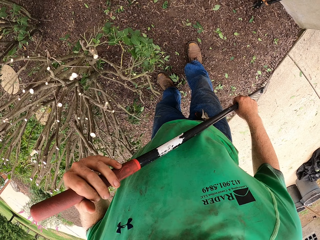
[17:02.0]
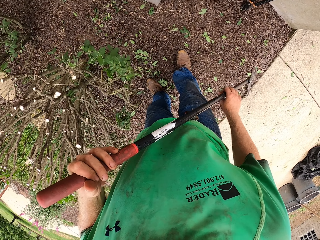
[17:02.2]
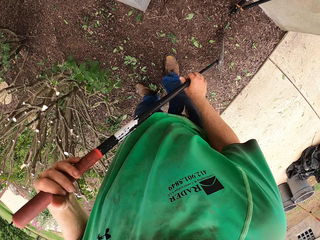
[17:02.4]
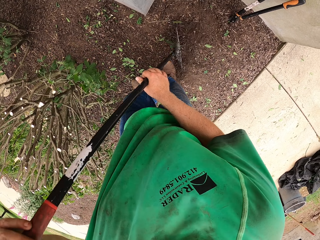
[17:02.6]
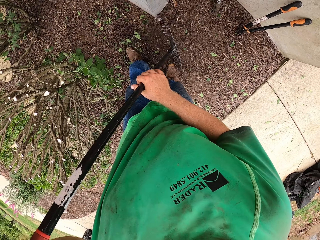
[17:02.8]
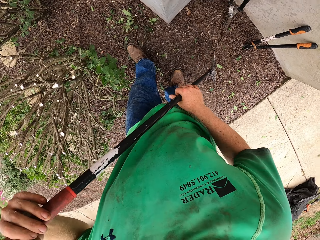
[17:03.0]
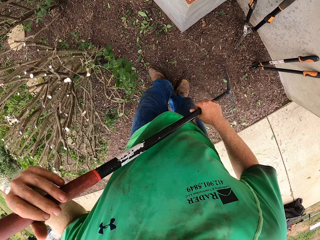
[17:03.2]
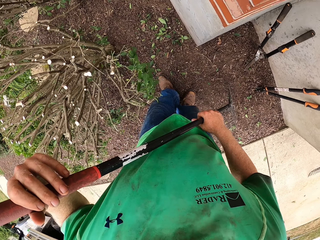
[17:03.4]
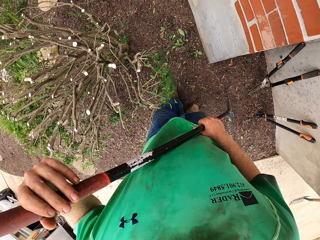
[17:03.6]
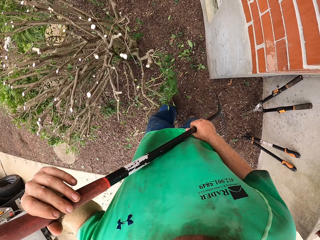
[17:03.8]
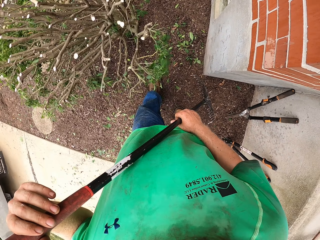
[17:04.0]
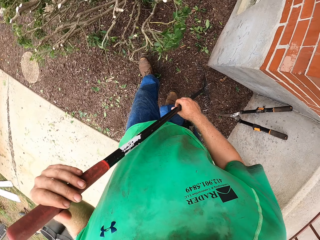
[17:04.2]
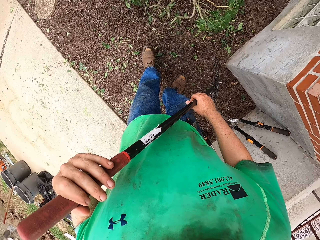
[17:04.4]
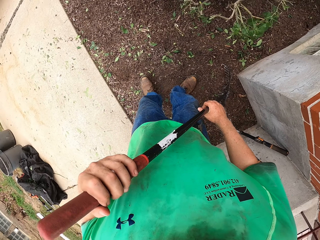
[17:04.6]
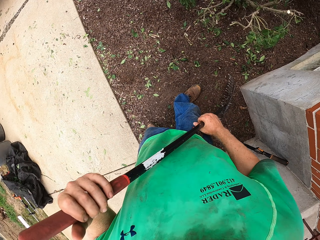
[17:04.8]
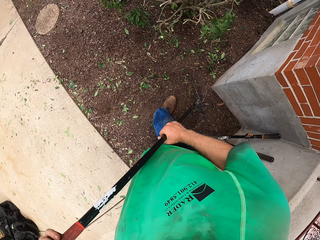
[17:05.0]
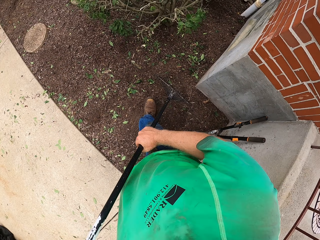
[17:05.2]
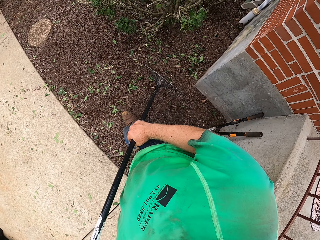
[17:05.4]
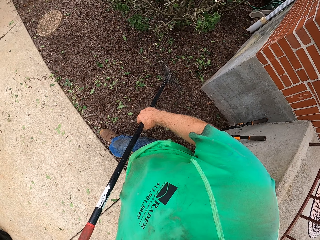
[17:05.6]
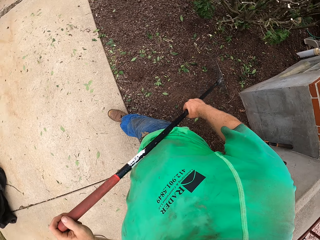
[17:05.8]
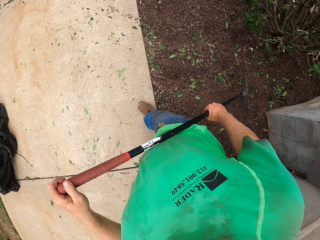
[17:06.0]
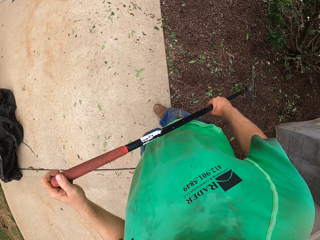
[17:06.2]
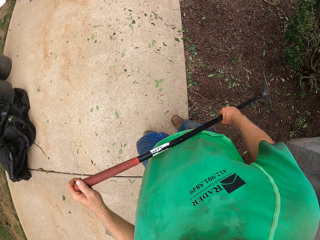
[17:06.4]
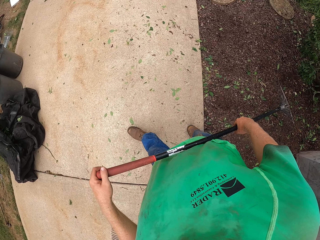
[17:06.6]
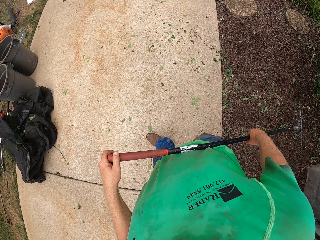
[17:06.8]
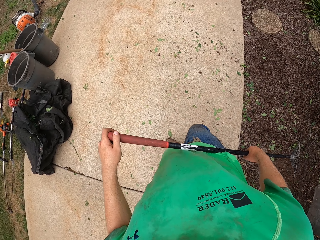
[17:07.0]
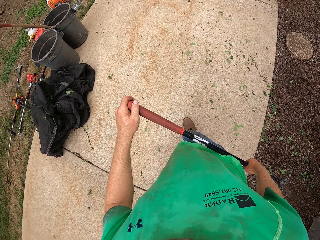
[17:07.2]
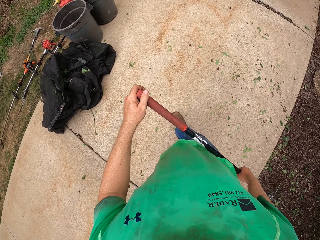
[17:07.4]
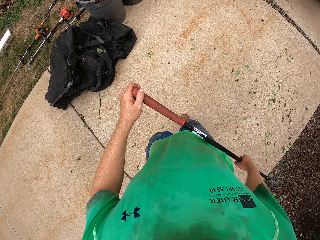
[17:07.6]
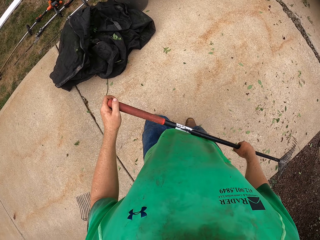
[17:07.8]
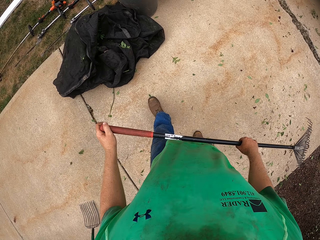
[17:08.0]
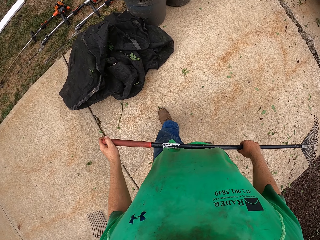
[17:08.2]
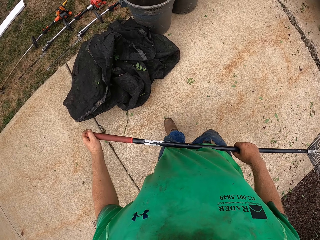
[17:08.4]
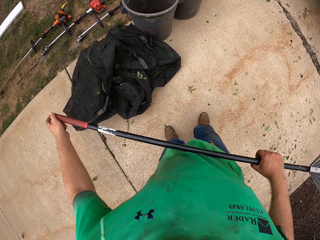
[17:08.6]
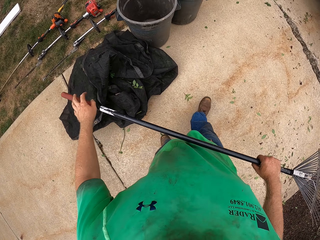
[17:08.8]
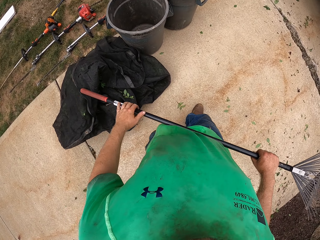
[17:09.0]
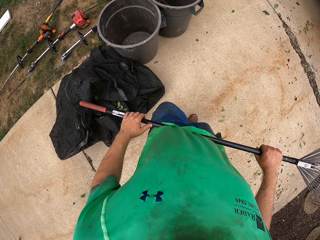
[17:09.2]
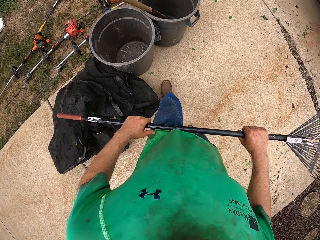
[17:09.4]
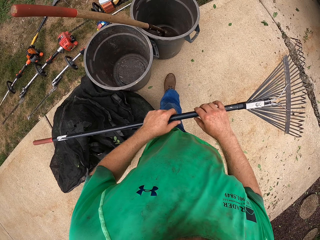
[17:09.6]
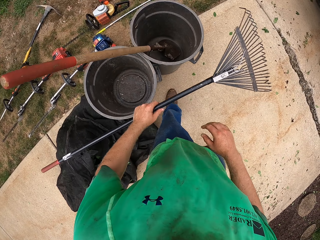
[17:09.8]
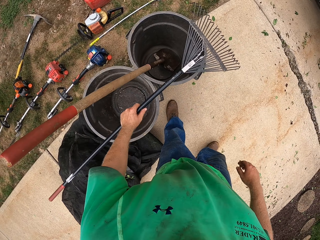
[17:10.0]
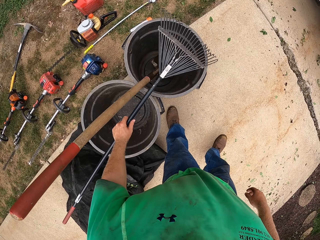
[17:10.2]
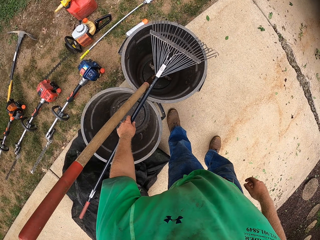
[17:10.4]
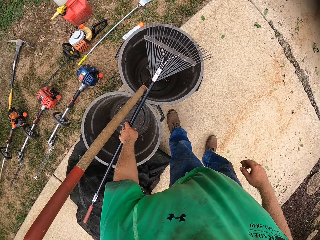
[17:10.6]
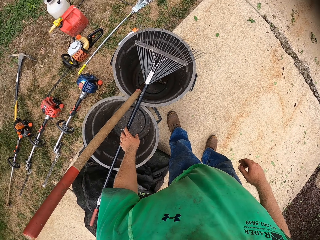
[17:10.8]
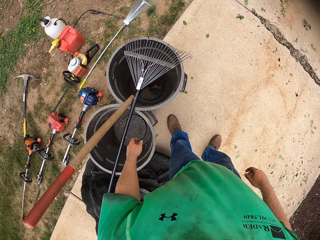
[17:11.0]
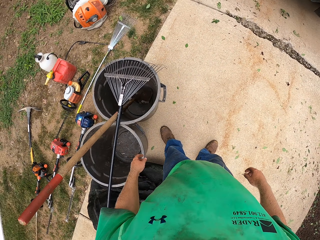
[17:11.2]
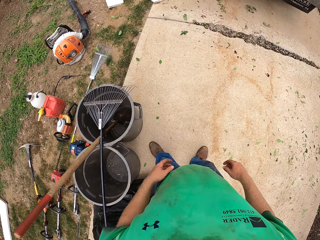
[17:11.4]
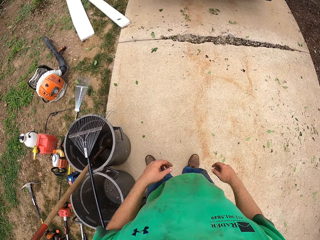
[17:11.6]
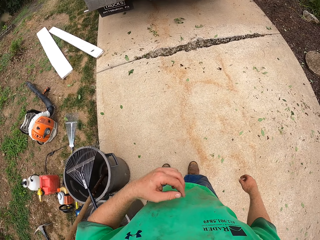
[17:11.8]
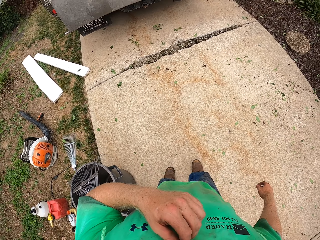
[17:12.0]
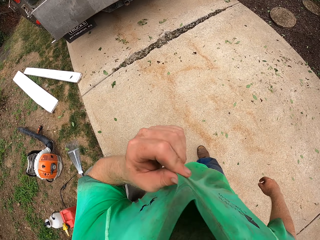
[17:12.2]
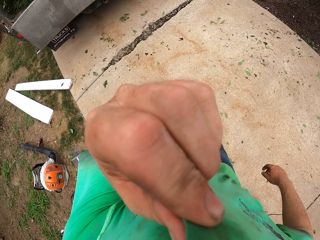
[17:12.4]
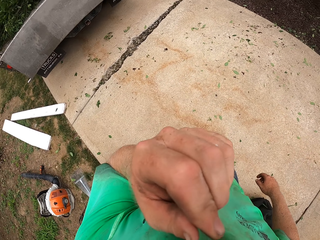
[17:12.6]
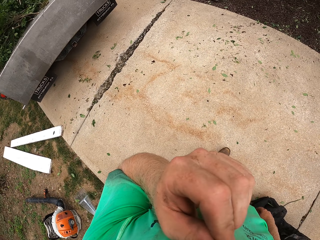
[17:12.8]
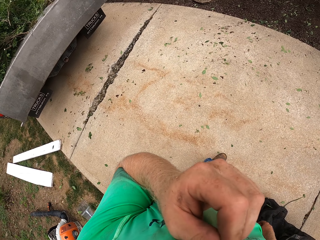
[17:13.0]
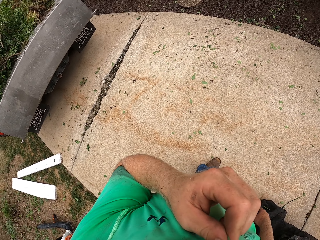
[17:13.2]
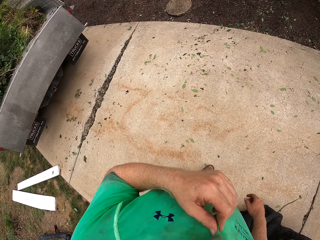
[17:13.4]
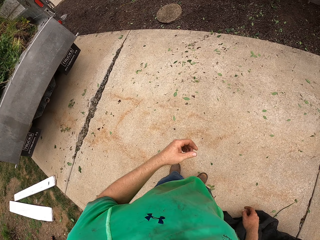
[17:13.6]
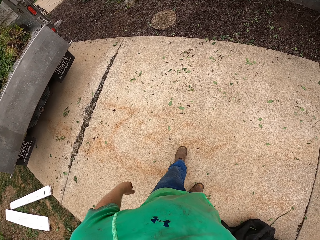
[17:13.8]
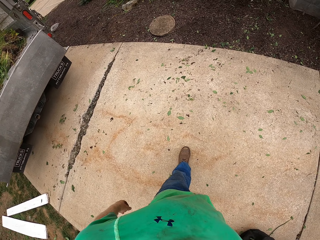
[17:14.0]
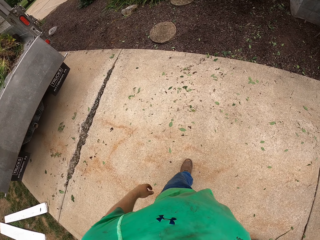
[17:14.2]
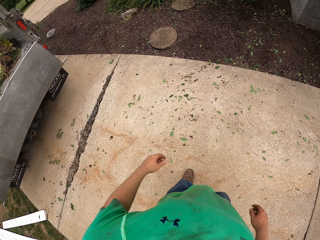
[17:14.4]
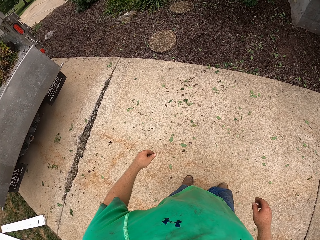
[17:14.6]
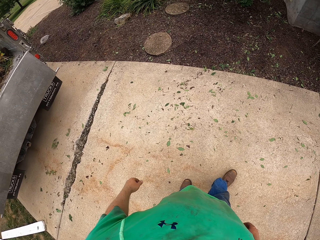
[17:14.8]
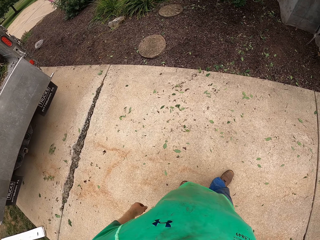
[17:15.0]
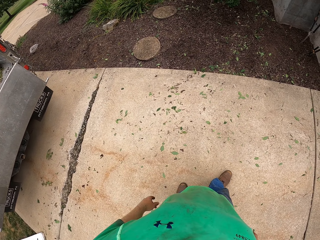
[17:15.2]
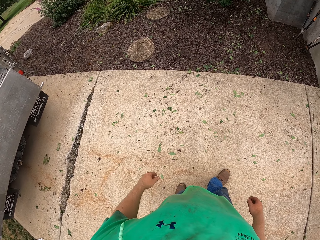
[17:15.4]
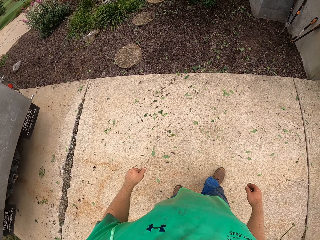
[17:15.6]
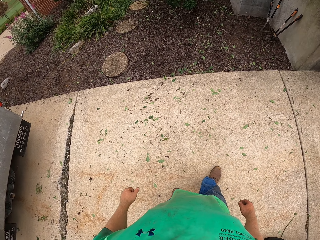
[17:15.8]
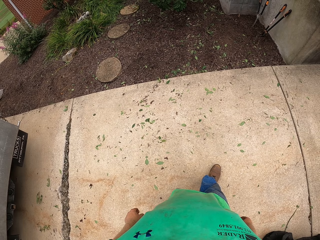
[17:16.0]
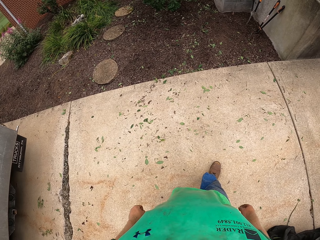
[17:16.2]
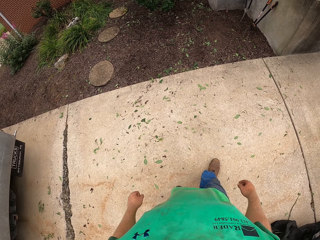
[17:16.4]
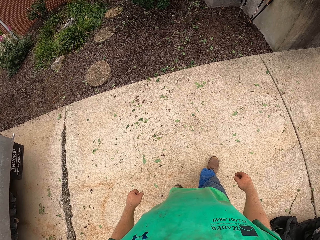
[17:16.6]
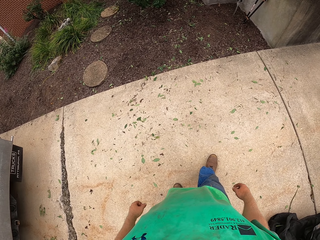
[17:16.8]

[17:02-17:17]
The camera wearer moves leaves with a rake. He moves to the trash cans in the yard. He drops the rake on the trash cans with his left hand. He pulls his shirt with his left hand. He wipes his face with a cloth.

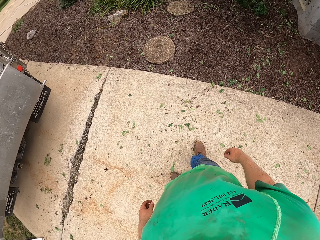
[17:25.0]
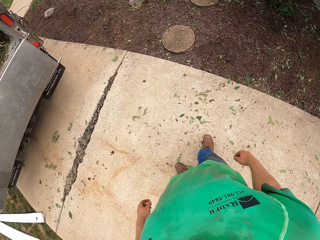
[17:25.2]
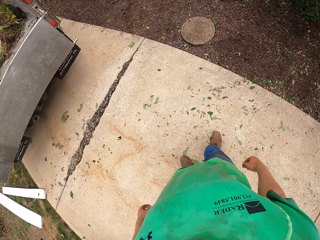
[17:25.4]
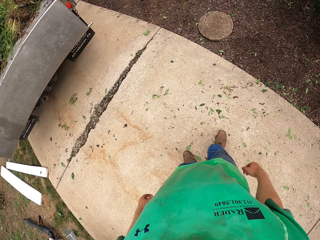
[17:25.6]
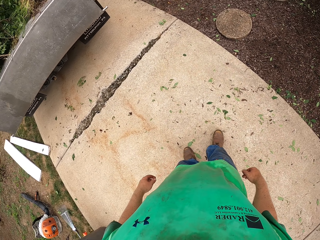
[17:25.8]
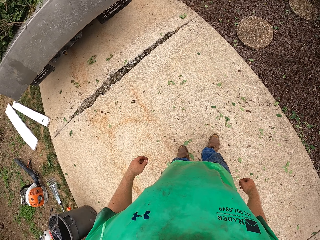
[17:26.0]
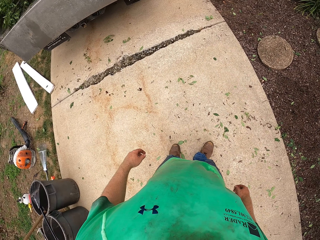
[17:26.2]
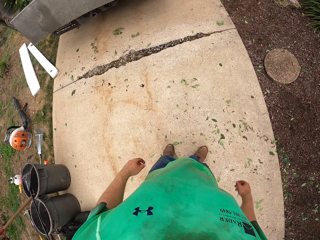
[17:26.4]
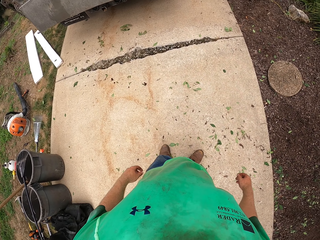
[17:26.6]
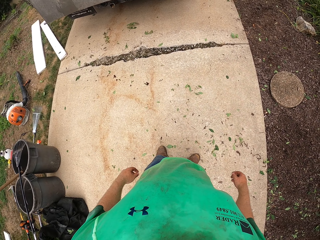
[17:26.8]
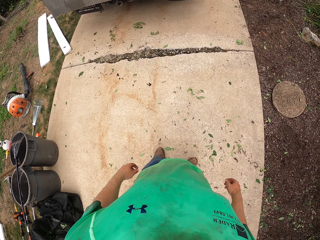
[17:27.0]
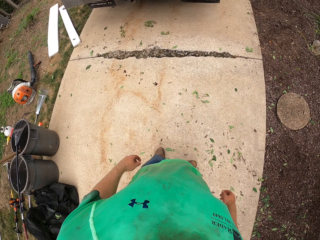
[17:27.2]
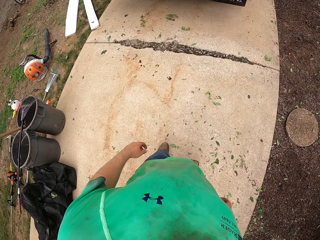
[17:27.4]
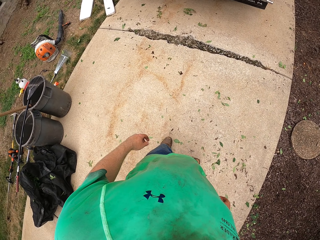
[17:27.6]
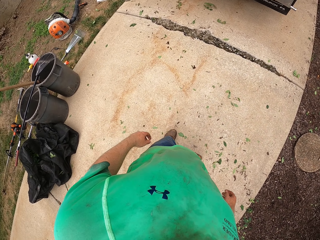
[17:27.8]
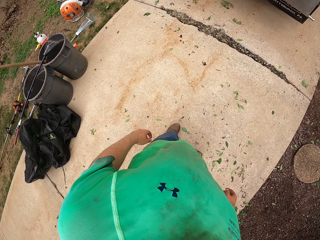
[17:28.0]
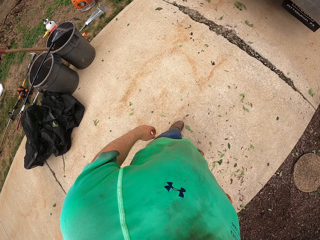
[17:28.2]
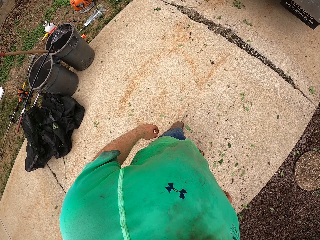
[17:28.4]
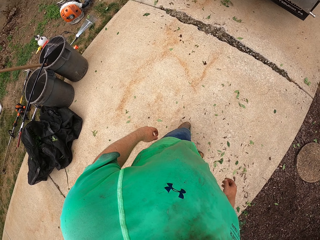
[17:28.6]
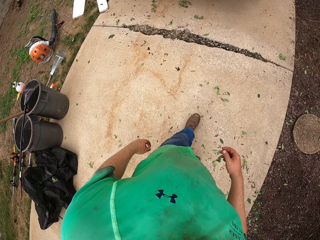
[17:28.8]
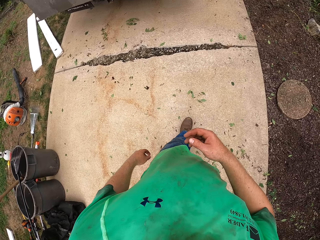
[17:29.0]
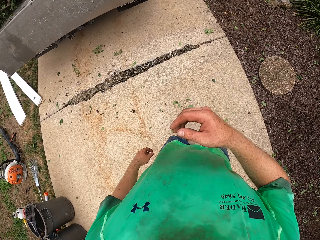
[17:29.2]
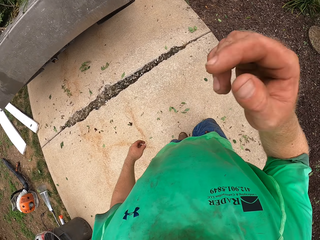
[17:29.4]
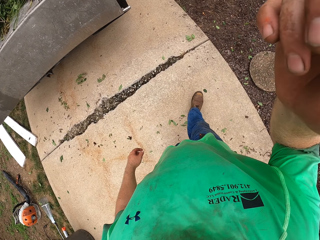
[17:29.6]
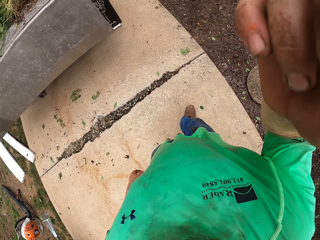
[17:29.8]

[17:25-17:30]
The camera wearer touches his head with his right hand.
